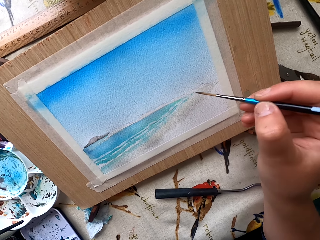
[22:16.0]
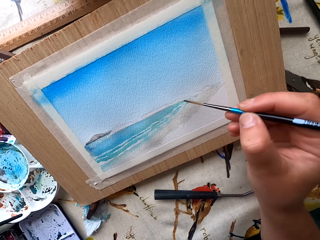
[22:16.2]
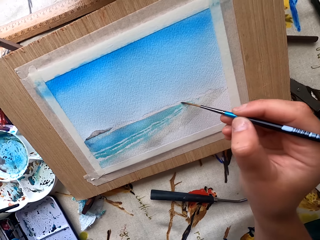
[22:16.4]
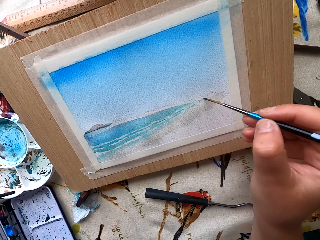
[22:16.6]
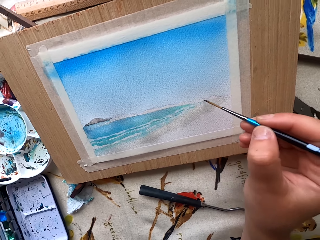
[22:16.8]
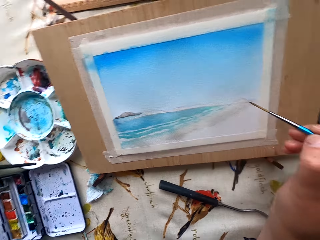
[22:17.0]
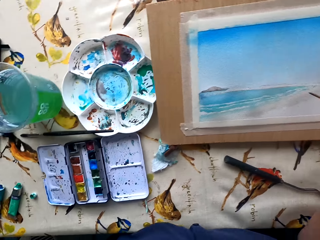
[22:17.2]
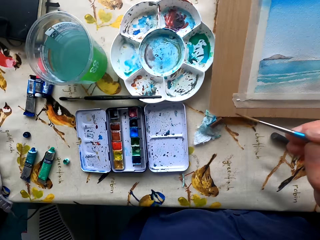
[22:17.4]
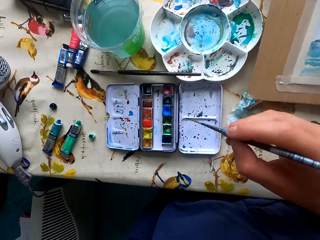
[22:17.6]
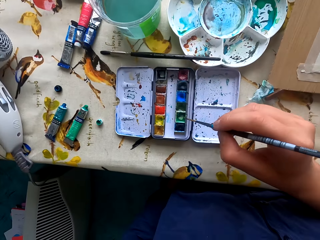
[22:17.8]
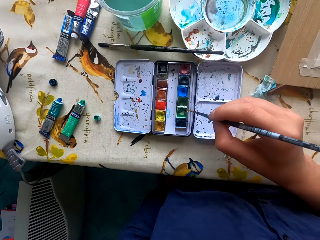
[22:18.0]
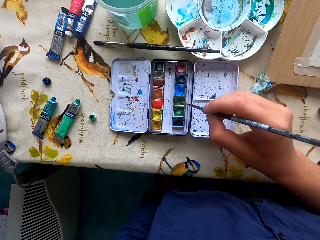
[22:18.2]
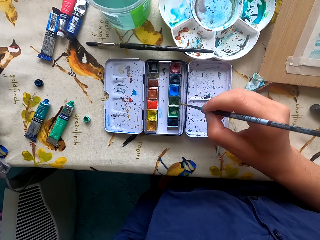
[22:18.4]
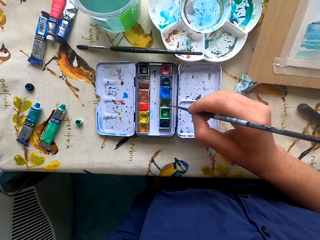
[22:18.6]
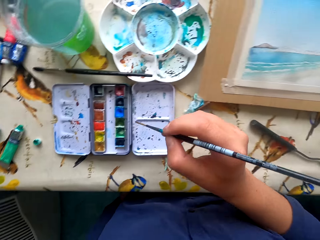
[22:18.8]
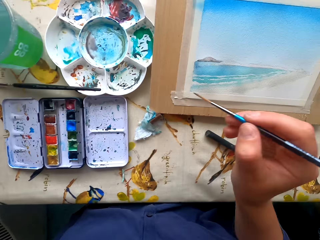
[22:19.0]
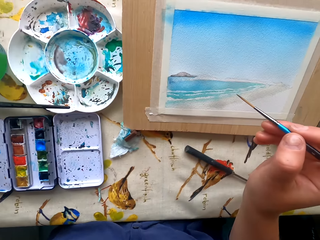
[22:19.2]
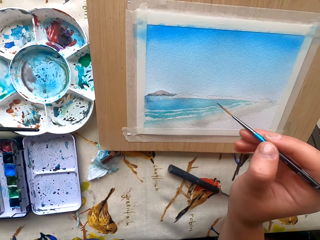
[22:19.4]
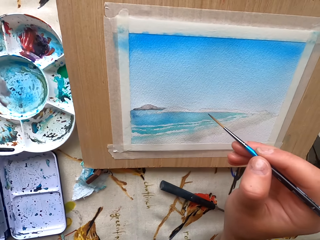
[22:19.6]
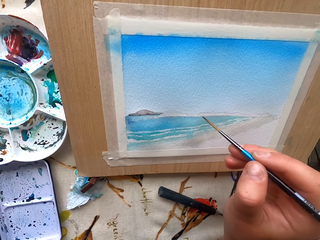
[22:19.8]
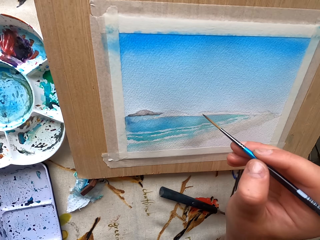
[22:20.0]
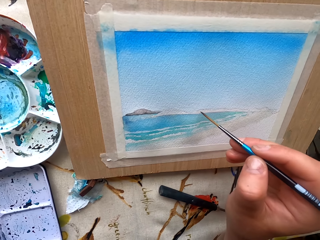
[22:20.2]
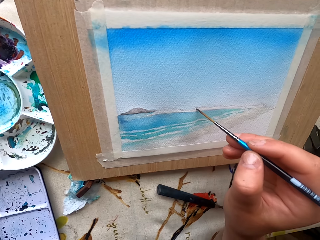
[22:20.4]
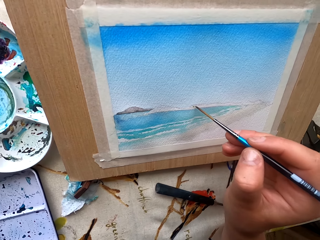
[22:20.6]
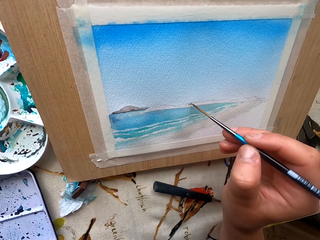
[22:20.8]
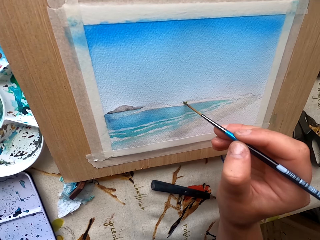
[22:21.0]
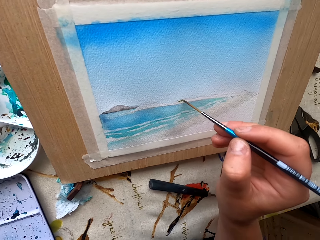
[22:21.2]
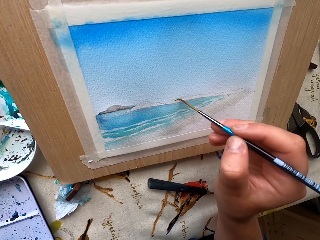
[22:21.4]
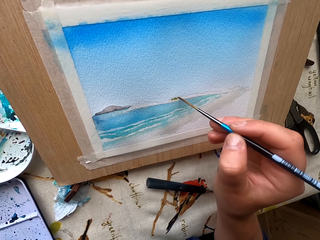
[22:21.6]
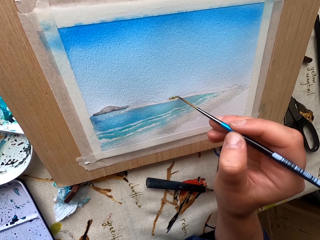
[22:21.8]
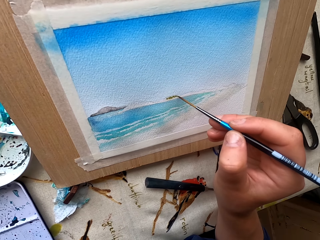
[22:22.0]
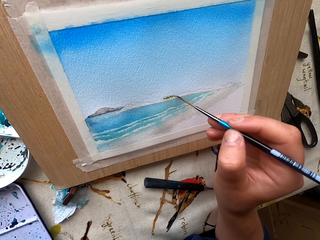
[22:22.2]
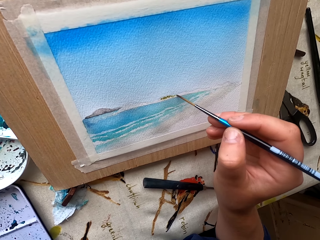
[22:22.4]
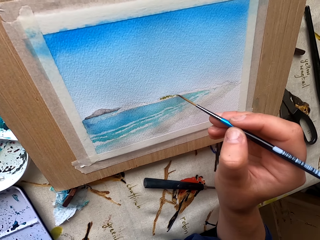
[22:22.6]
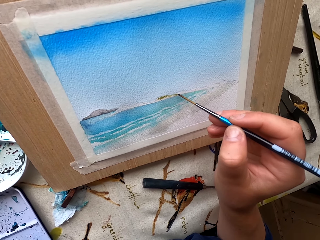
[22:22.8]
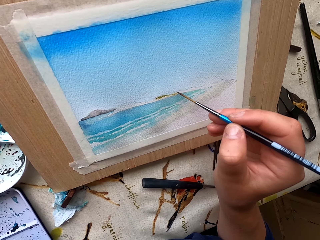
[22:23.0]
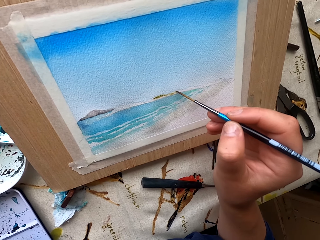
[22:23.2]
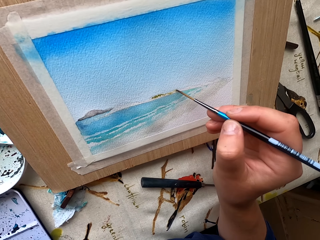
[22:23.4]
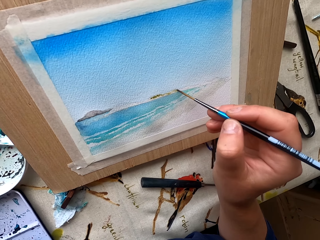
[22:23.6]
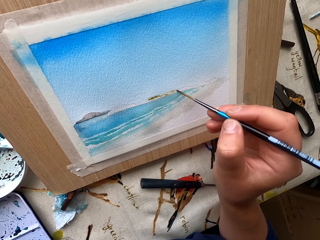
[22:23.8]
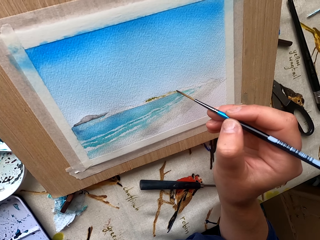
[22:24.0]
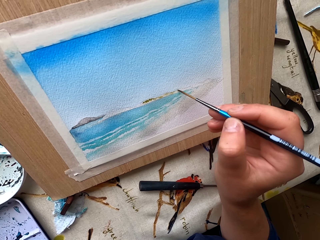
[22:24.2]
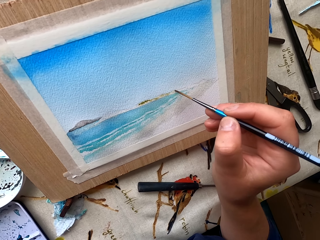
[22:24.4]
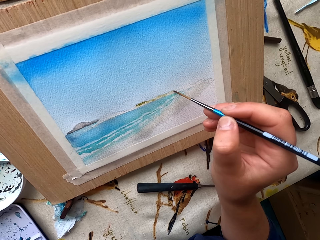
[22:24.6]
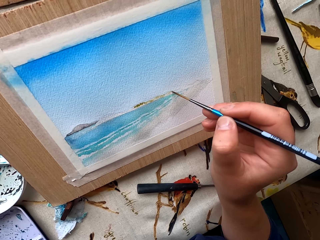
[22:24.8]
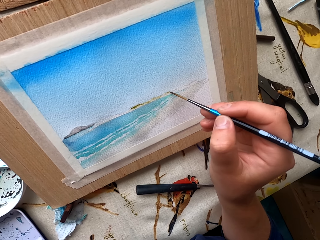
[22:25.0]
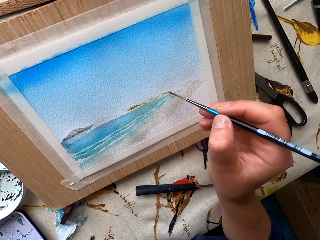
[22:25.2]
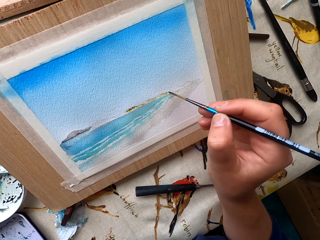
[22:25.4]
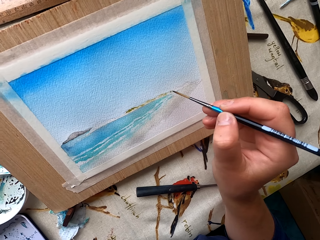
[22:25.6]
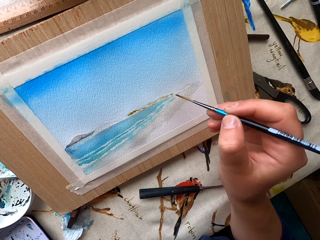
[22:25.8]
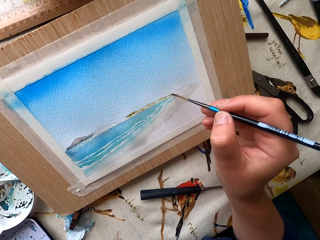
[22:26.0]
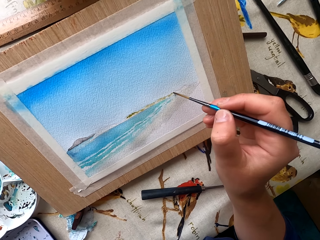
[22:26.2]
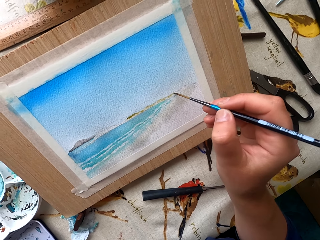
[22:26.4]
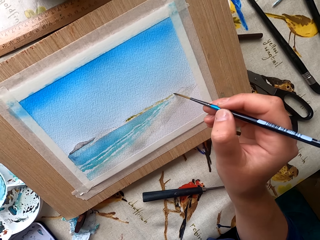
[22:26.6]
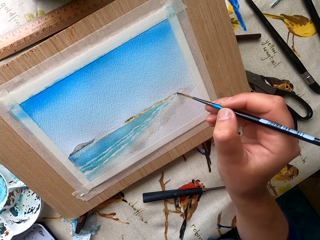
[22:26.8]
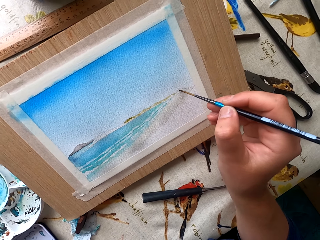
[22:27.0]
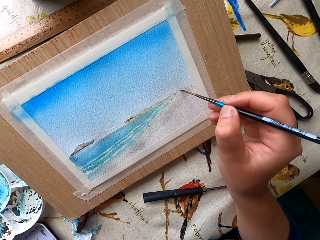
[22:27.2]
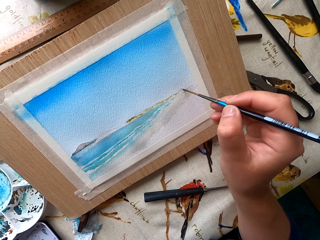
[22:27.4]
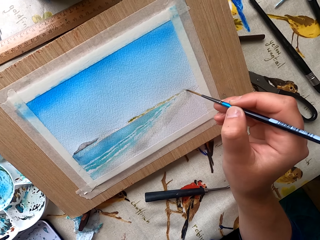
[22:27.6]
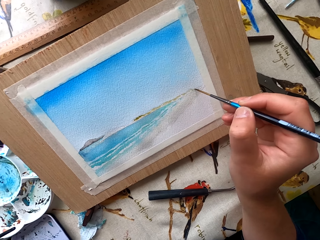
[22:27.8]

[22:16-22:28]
The camera wearer dips the paintbrush in water paint. They paint the drawing paper.

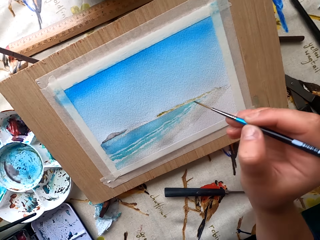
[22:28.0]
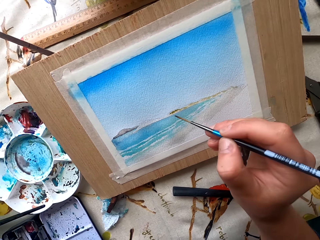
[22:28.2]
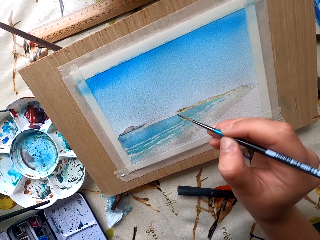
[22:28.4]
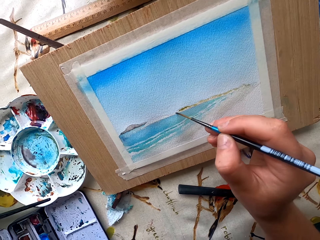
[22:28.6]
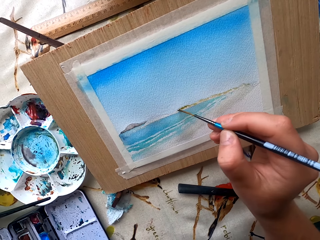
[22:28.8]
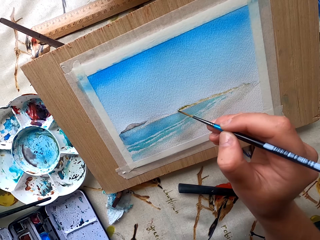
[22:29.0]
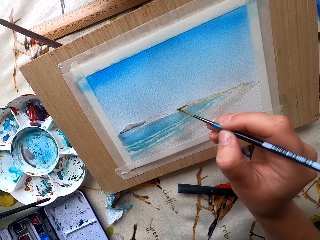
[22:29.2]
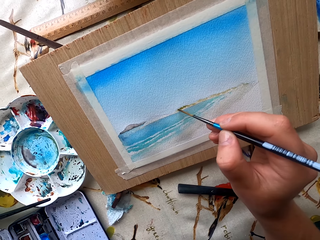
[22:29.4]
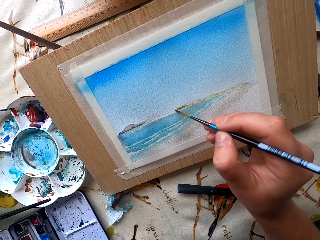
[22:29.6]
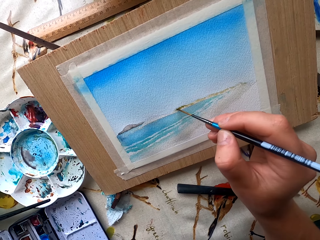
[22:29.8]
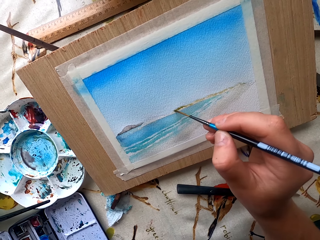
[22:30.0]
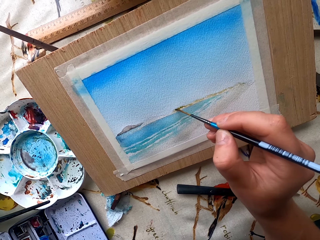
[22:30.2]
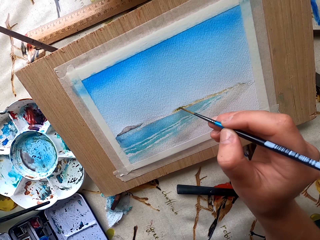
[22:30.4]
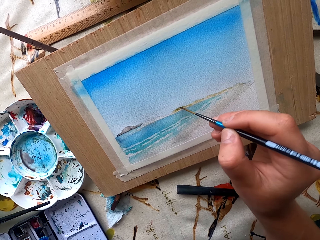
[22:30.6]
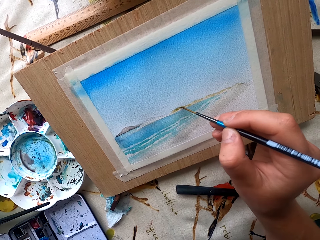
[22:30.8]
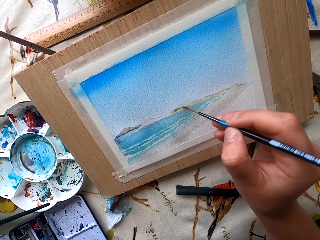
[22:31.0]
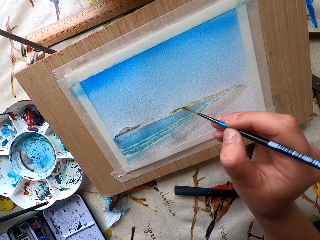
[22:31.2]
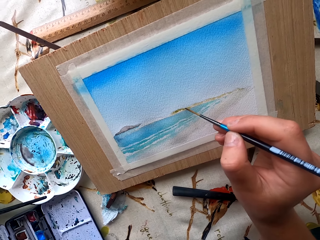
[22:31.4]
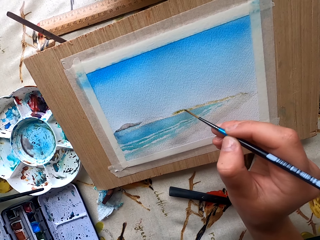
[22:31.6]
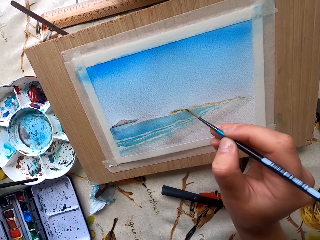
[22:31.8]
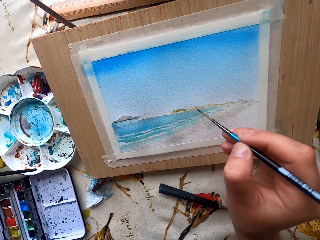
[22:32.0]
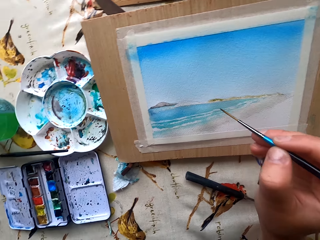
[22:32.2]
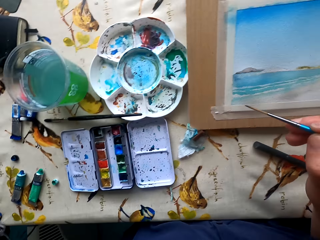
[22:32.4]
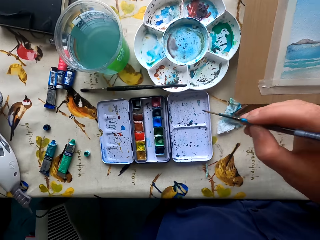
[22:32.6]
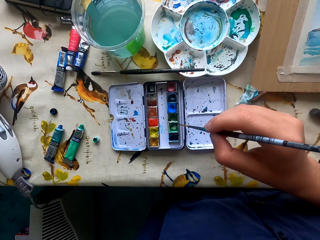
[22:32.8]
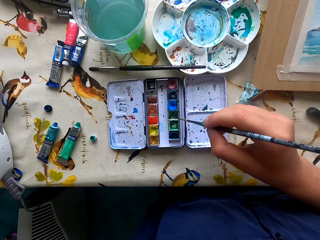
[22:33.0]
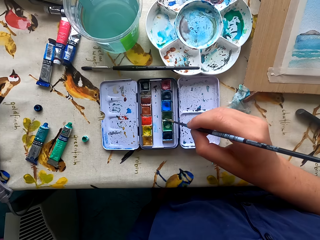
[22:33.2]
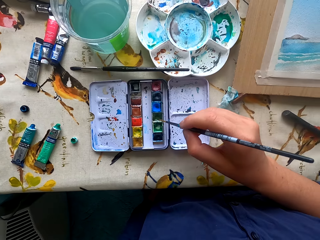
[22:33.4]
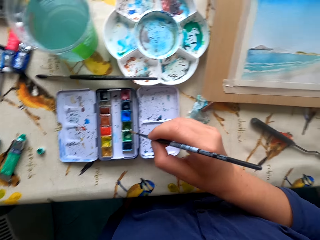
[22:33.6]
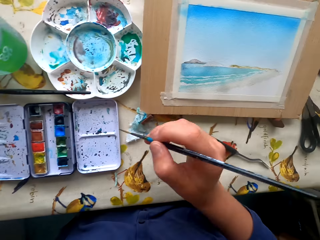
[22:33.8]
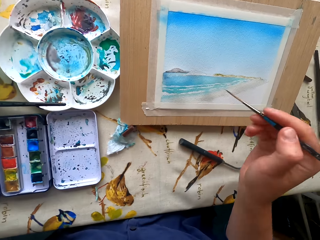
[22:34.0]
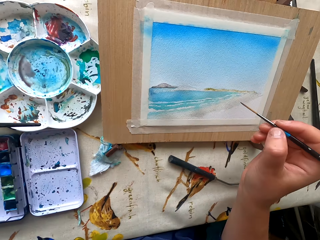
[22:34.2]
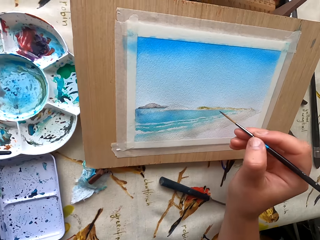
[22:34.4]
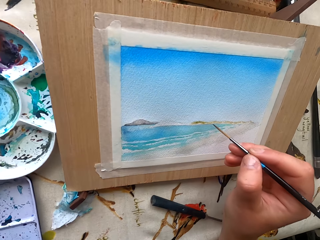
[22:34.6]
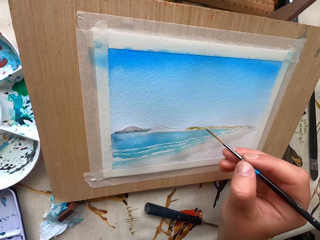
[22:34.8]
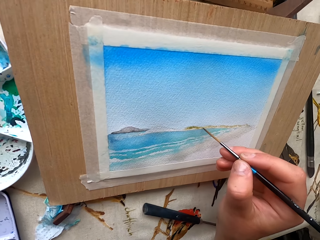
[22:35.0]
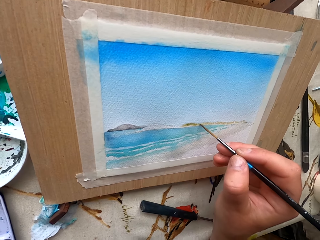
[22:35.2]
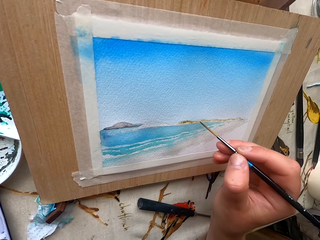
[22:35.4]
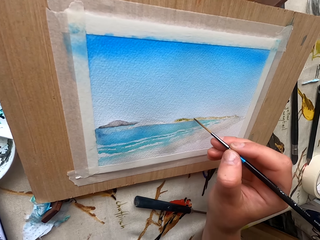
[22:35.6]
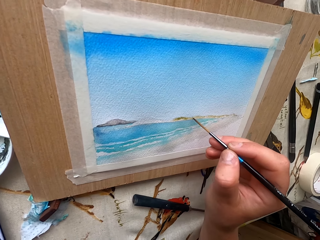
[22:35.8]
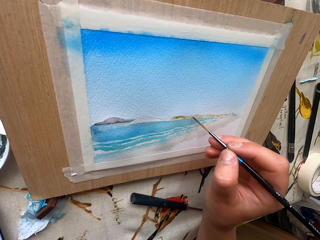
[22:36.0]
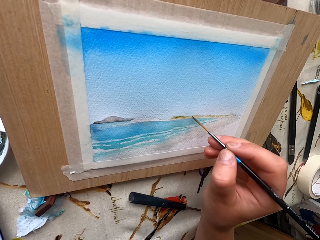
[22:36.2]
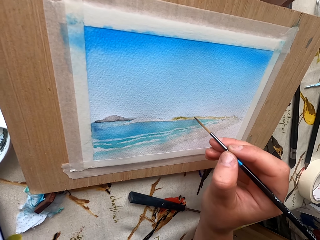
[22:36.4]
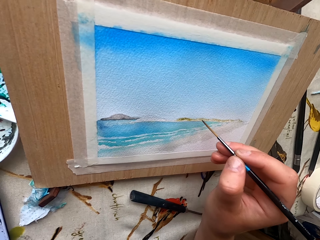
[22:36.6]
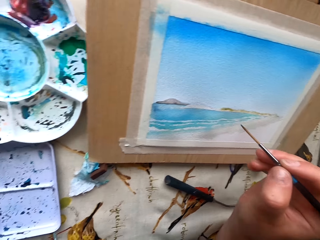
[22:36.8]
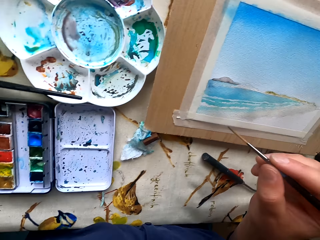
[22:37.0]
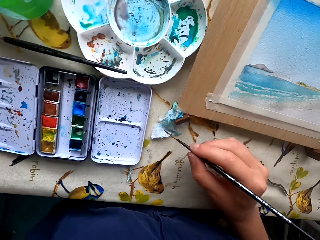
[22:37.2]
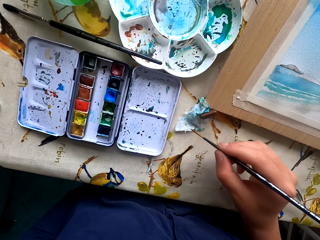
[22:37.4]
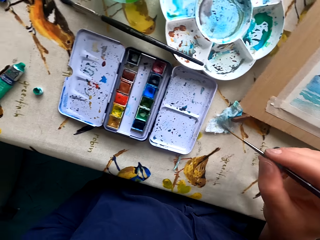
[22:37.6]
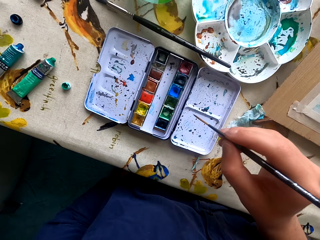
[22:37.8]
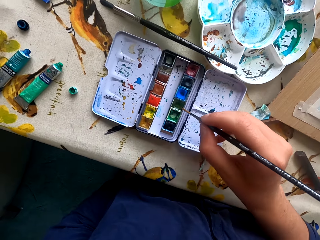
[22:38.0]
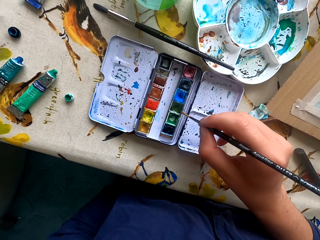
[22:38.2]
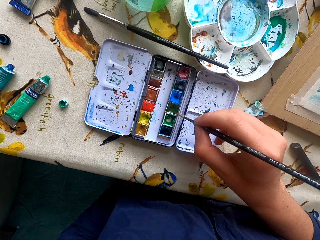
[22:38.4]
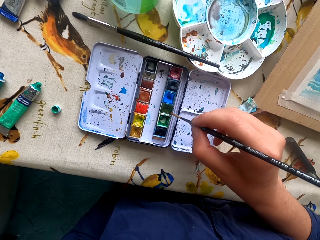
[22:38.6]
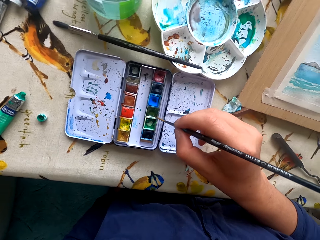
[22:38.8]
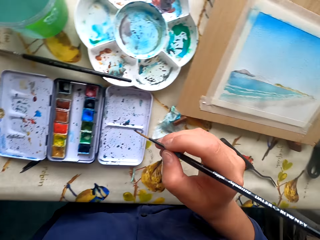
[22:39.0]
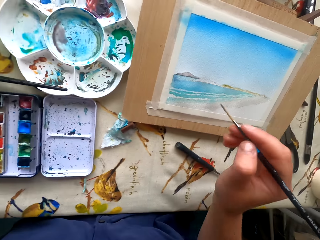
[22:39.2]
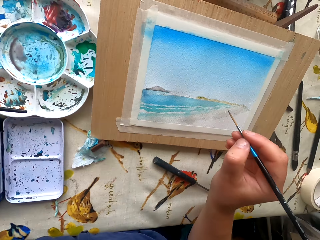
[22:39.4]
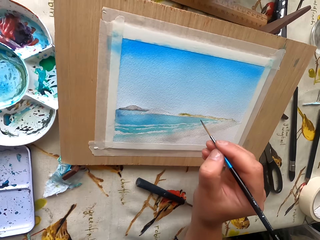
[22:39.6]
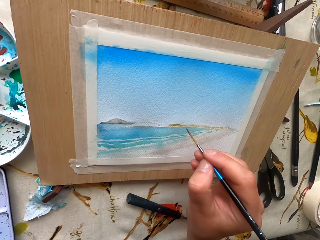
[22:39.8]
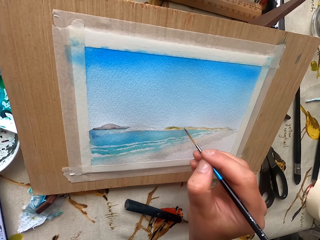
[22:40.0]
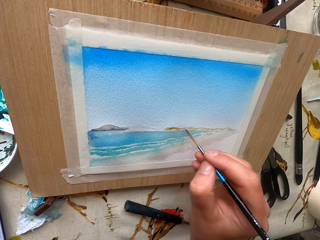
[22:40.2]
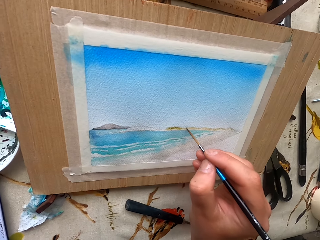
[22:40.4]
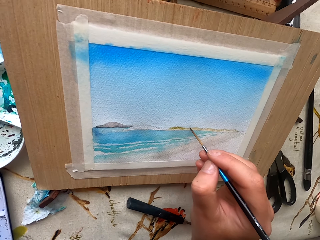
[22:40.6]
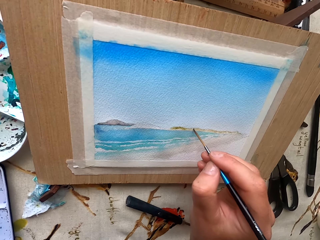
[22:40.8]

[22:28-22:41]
The camera wearer dips the paintbrush in the water paint. They paint the drawing paper. They dip the paintbrush in the water paint. They paint the drawing paper.
